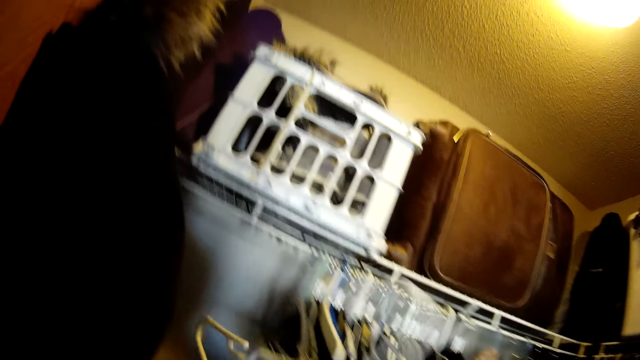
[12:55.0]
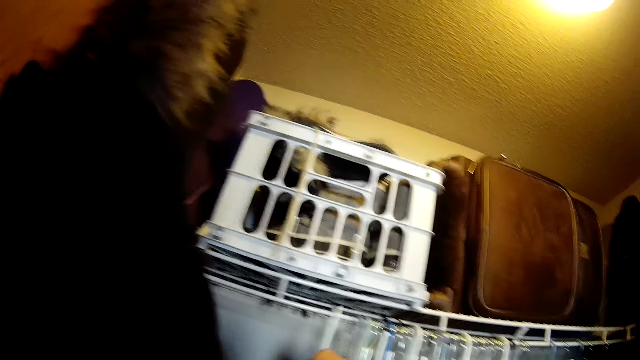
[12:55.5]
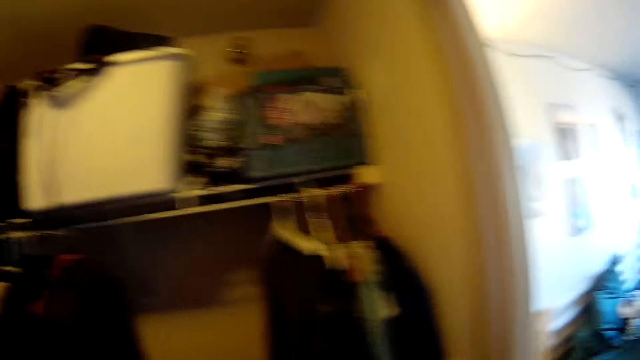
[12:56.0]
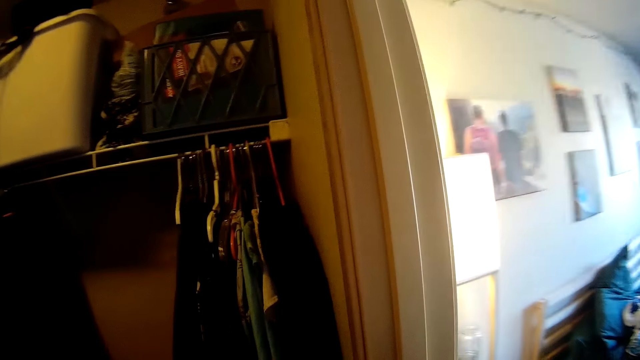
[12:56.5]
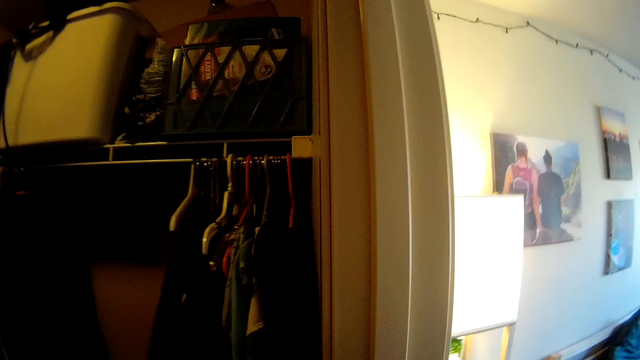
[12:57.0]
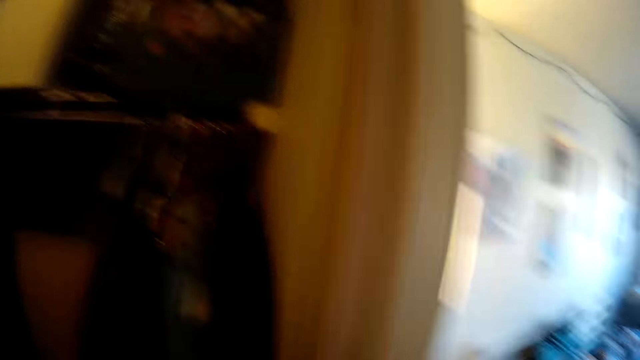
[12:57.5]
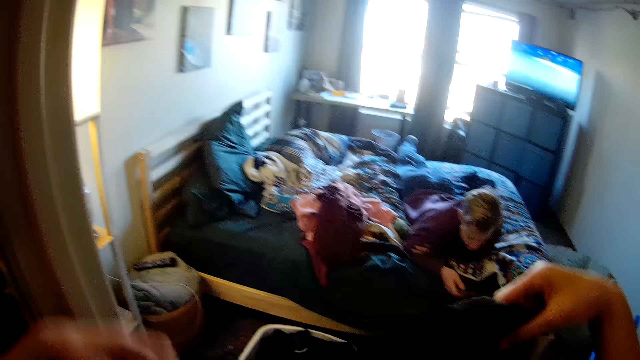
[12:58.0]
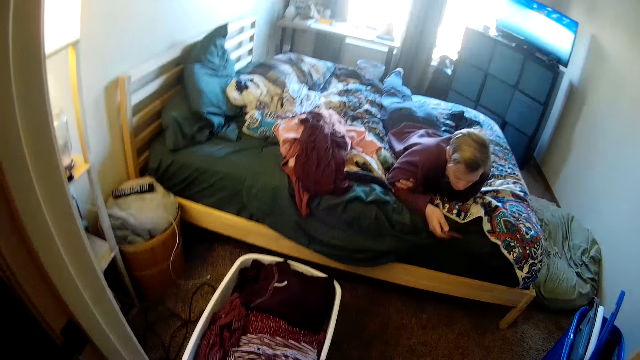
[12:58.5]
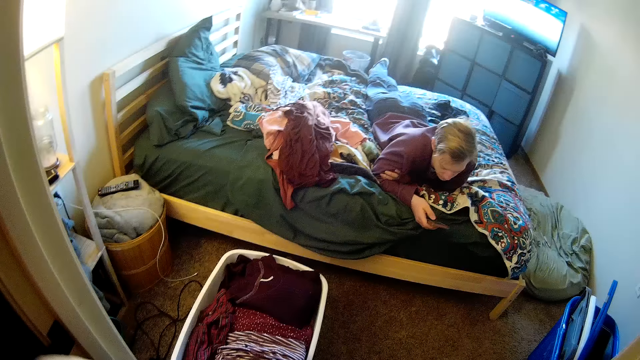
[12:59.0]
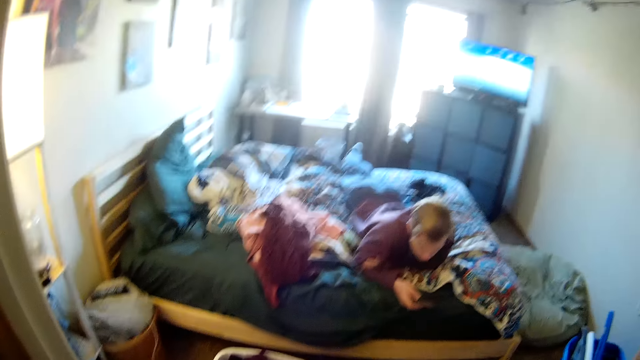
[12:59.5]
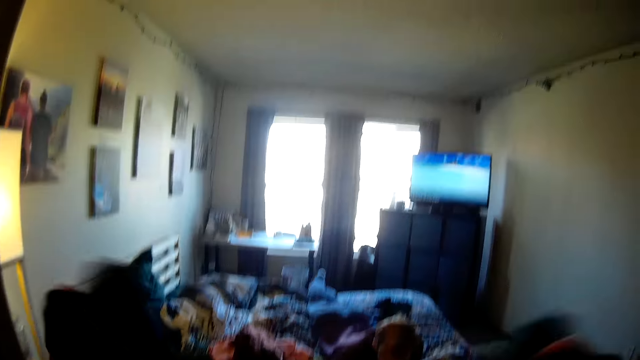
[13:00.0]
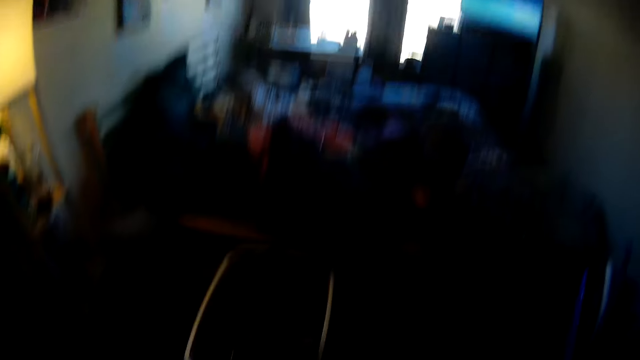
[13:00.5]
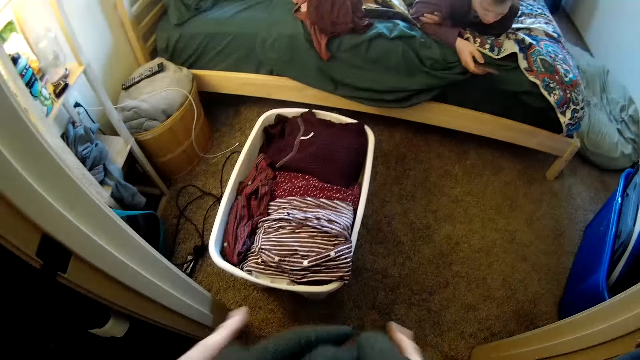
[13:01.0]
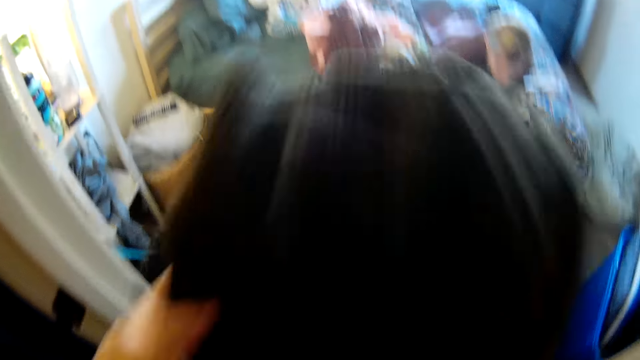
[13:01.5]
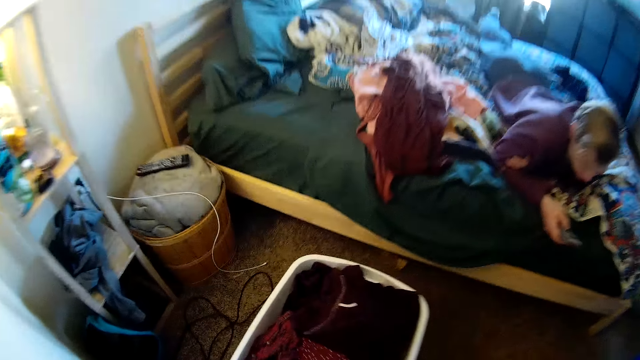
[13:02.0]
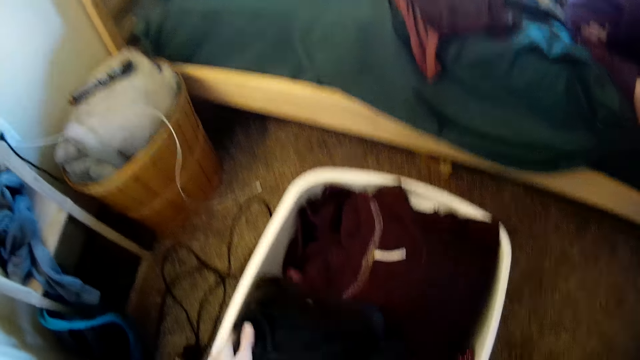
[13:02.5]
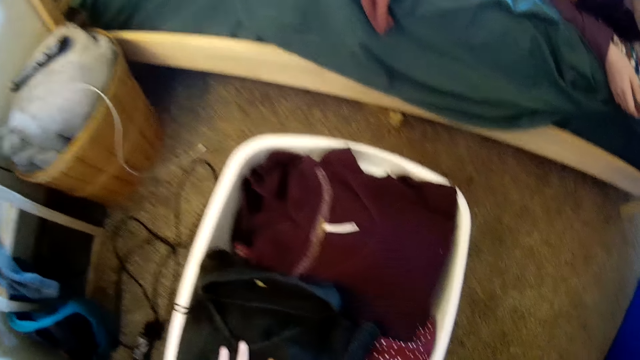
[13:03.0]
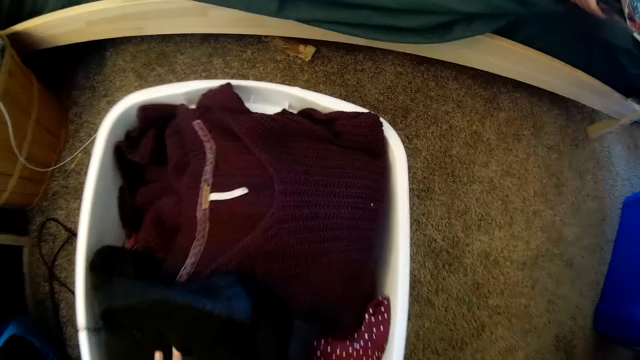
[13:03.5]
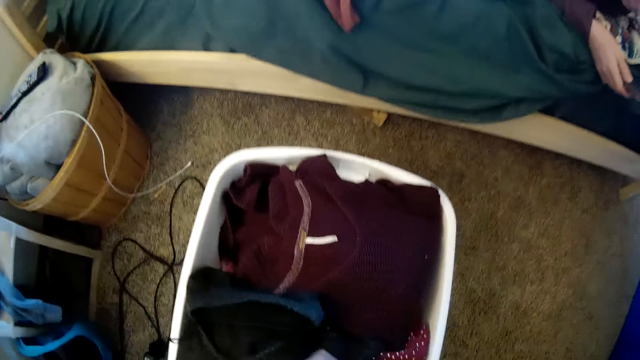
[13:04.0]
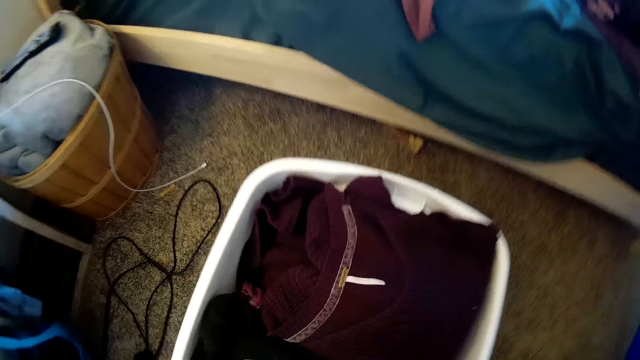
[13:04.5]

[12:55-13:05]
The camera wearer walks. They put the cloth hanger on a shelf. They look around and stare at the clothes on the shelf. They look around again. They fold the cloth with both hands. They put the cloth in a white clothes bin.

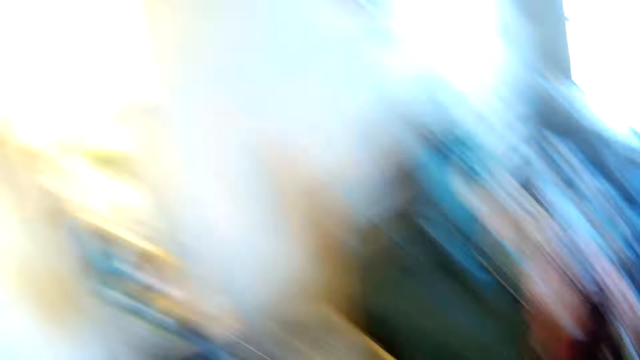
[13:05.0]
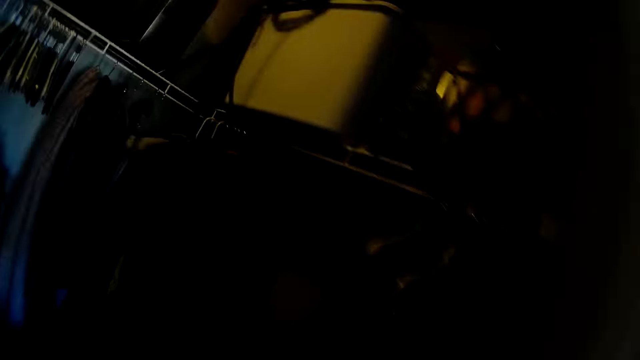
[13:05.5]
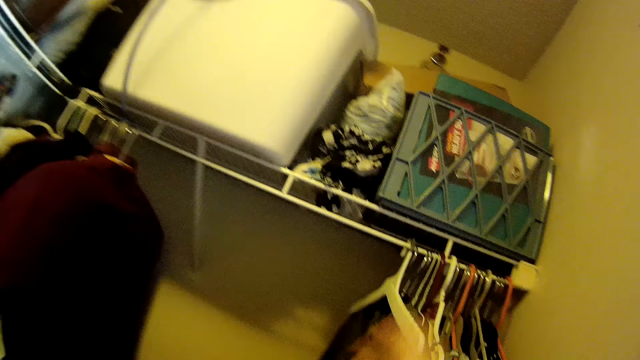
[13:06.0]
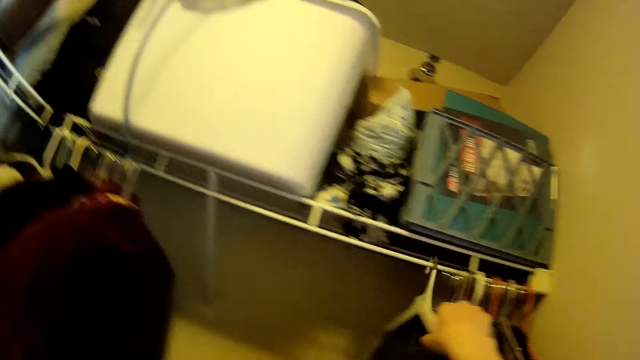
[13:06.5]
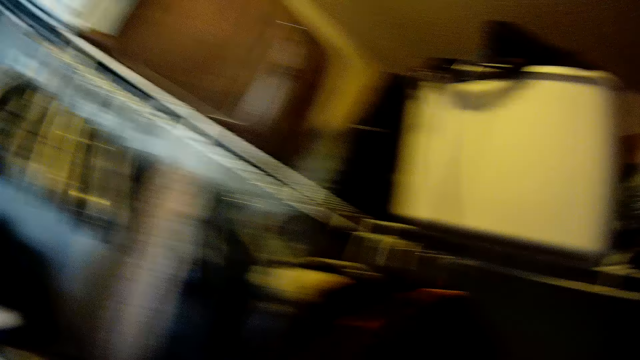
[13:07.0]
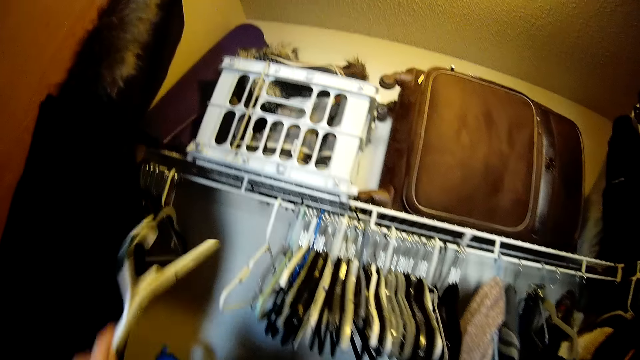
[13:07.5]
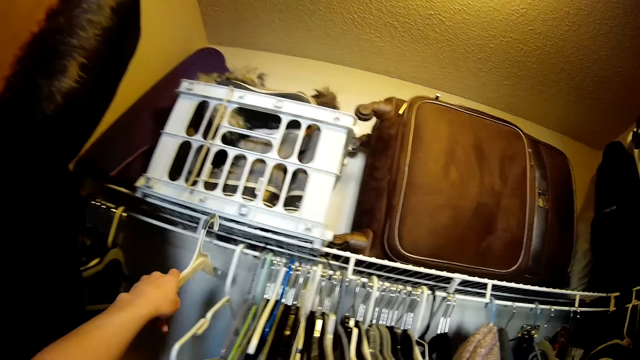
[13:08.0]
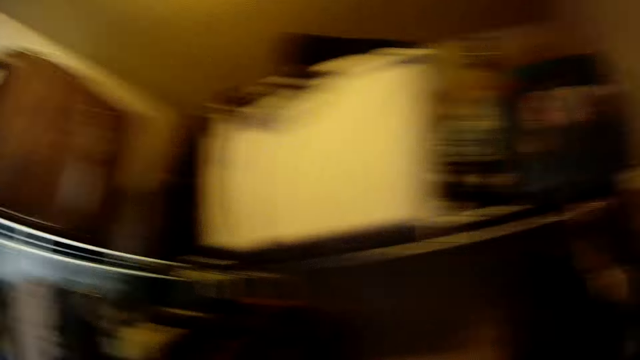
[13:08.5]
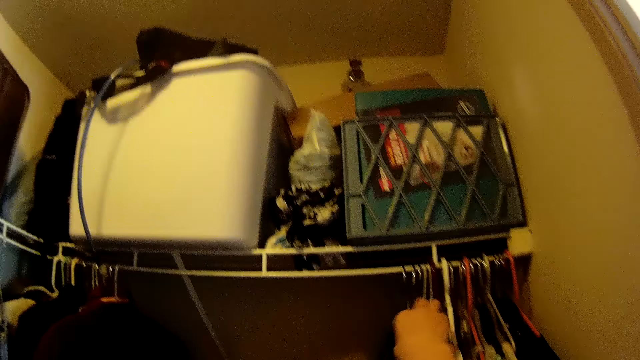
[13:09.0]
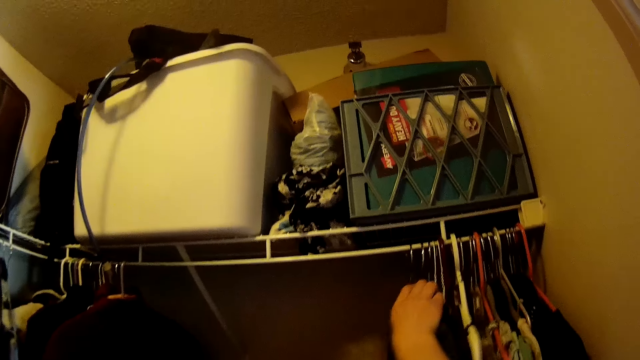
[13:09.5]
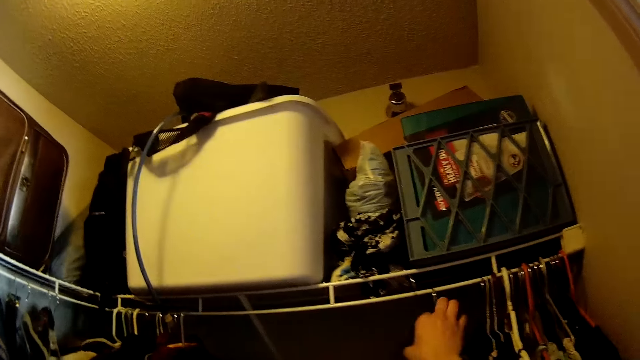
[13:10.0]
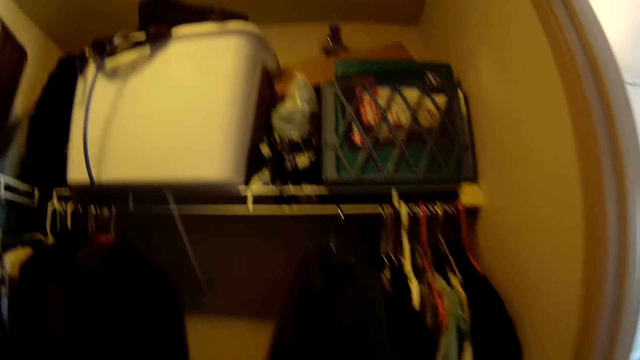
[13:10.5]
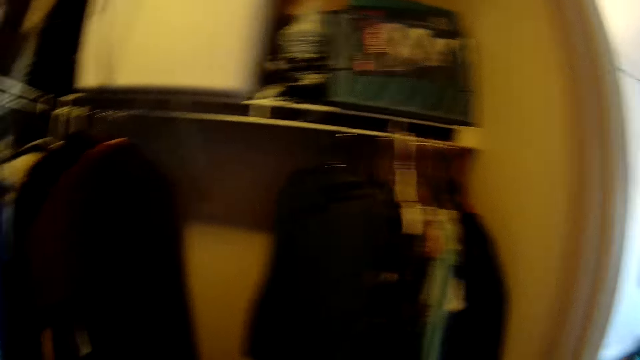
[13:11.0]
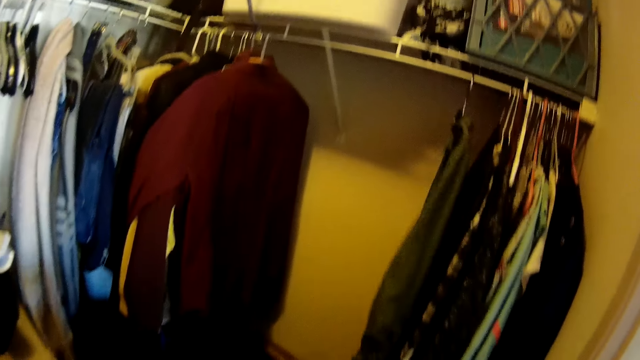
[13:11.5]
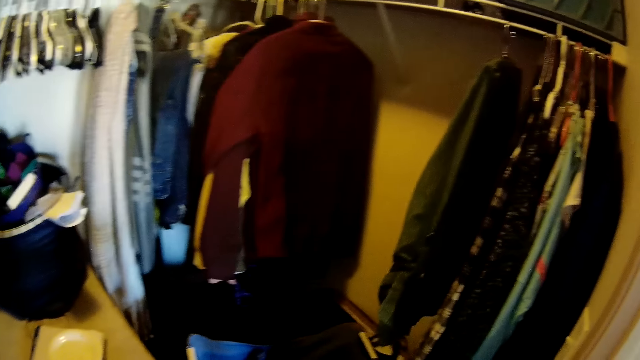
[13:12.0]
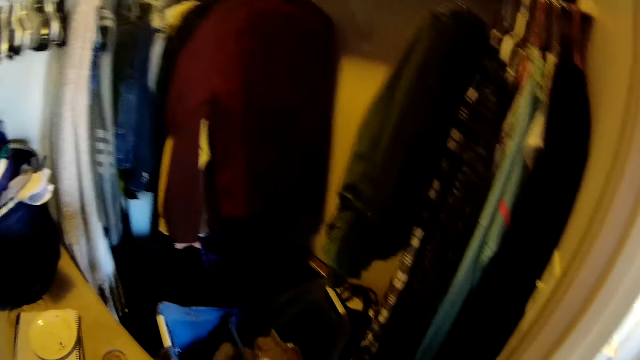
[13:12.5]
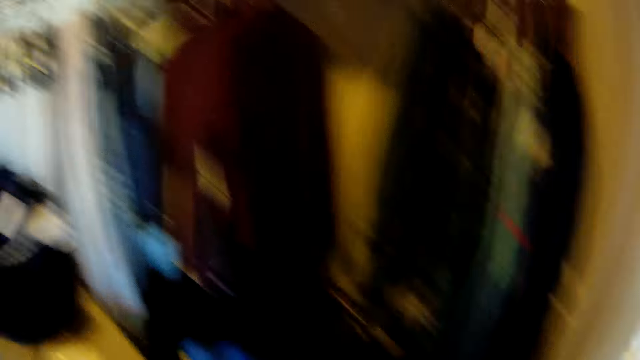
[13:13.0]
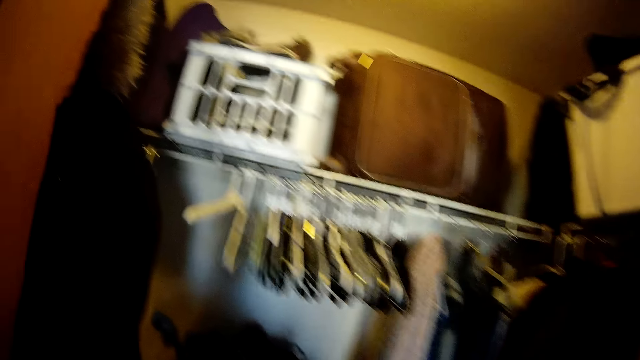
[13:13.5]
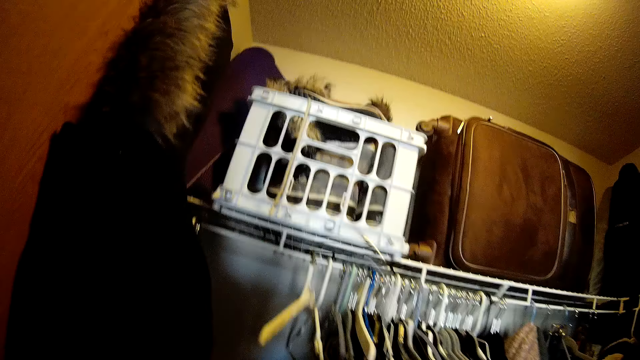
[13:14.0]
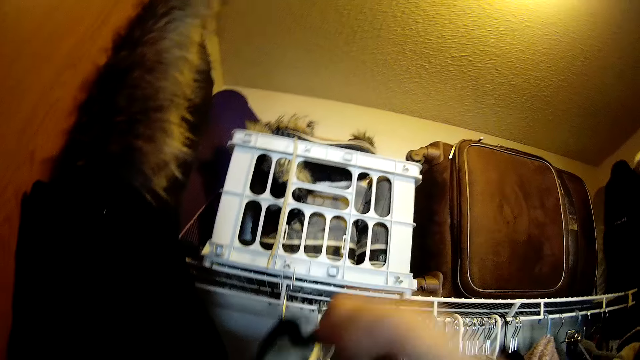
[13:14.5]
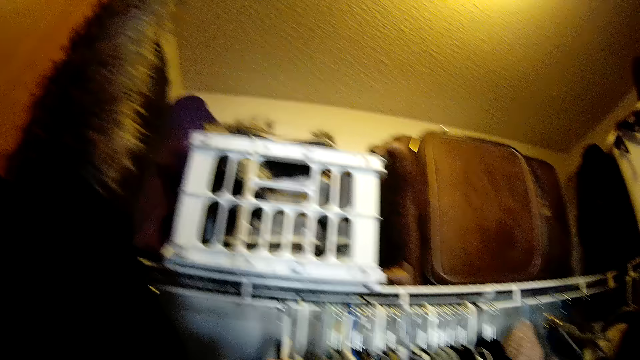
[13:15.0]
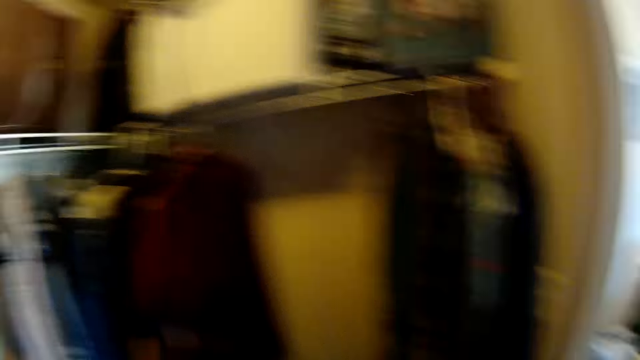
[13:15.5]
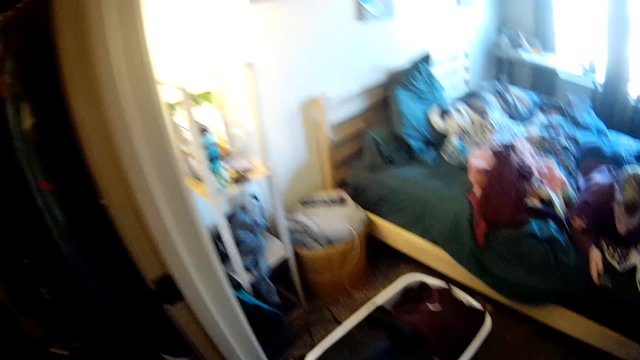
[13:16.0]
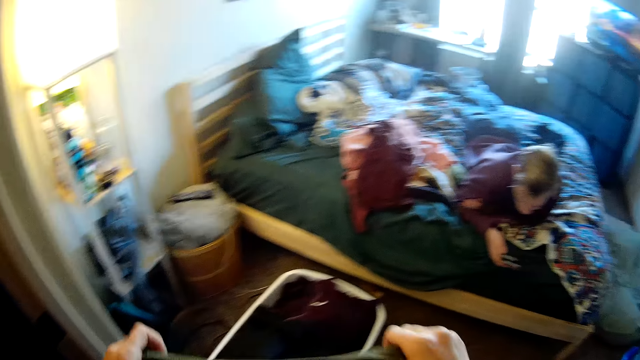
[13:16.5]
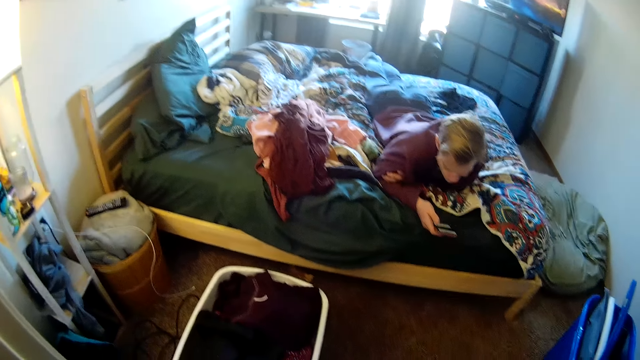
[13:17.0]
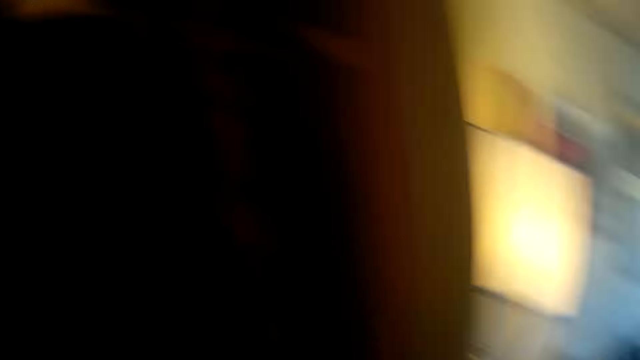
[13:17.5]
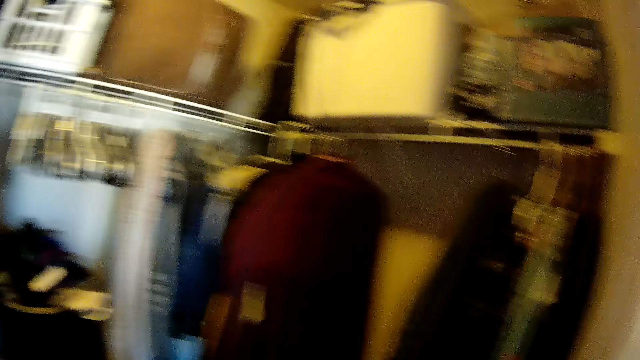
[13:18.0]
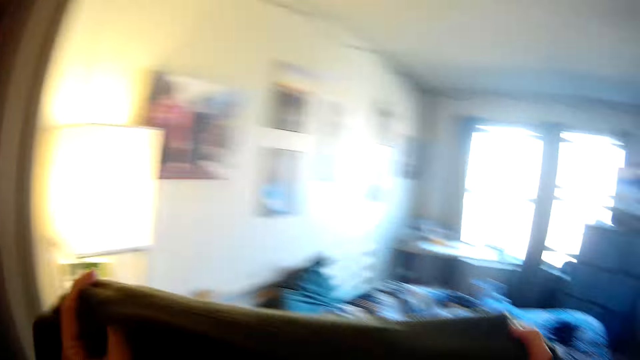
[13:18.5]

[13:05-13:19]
The camera wearer looks around, walks towards the clothes at the shelf, and picks up the cloth in a hanger from the shelf. They put the cloth hanger on the shelf with the left hand. They look around. They pick up the cloth in a hanger from the shelf. They walk. They put the cloth hanger on the shelf. They look around. They fold the piece of cloth.
